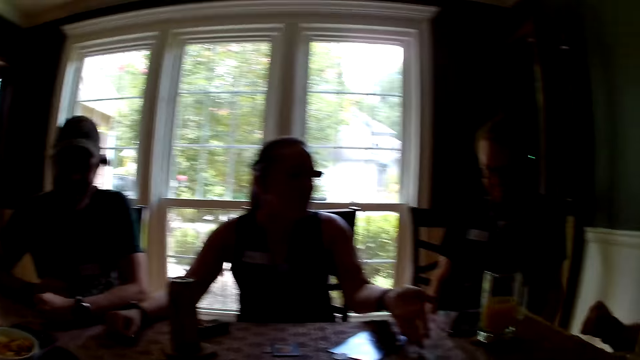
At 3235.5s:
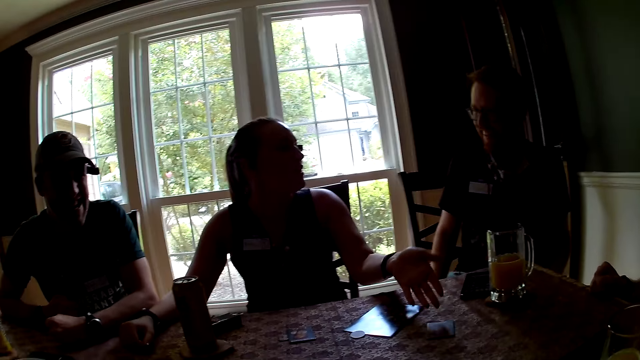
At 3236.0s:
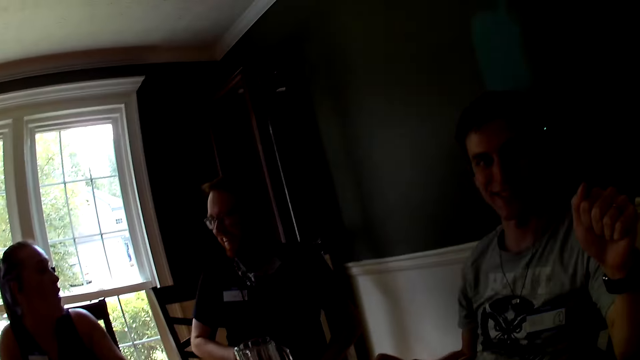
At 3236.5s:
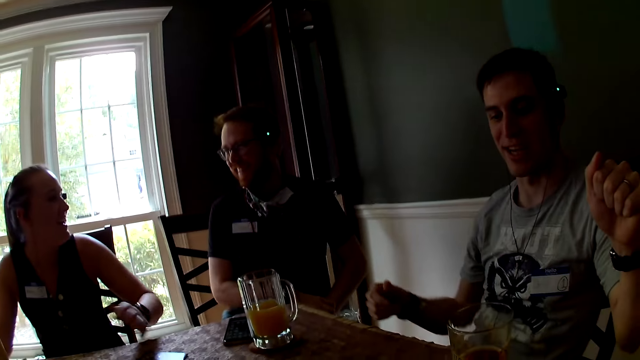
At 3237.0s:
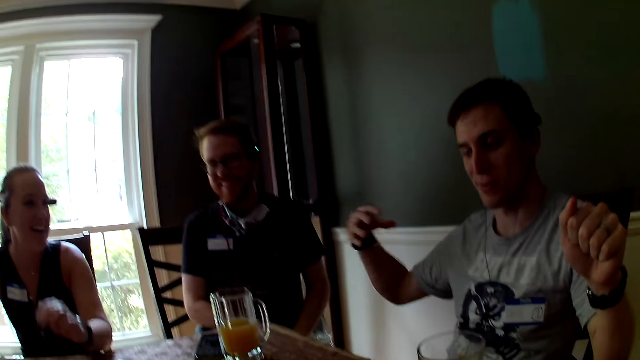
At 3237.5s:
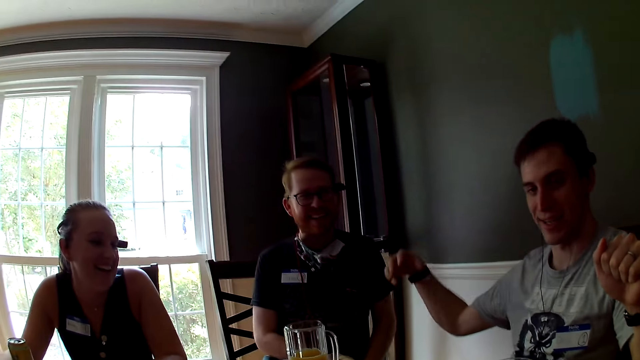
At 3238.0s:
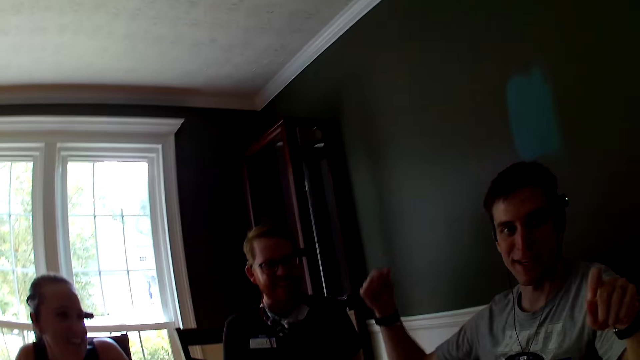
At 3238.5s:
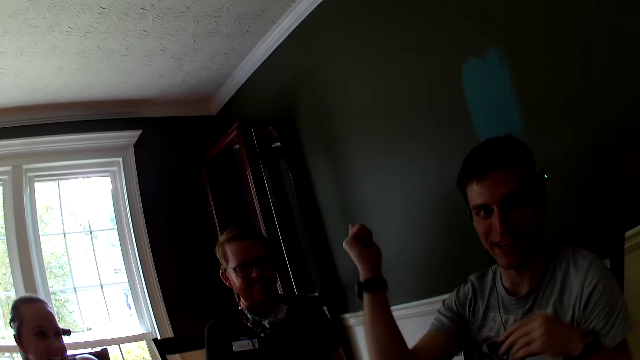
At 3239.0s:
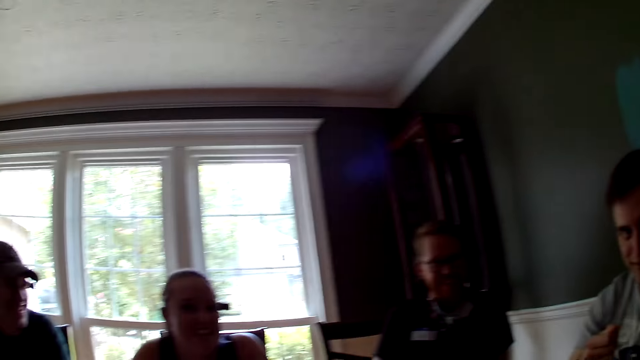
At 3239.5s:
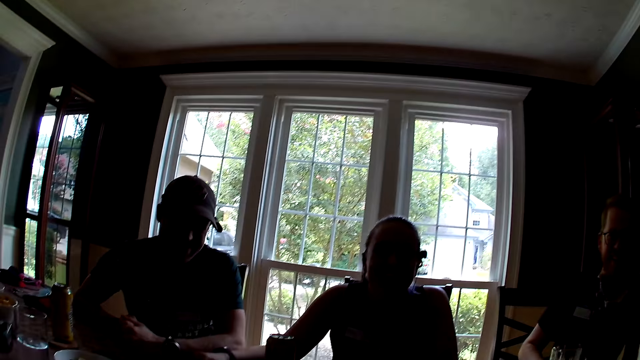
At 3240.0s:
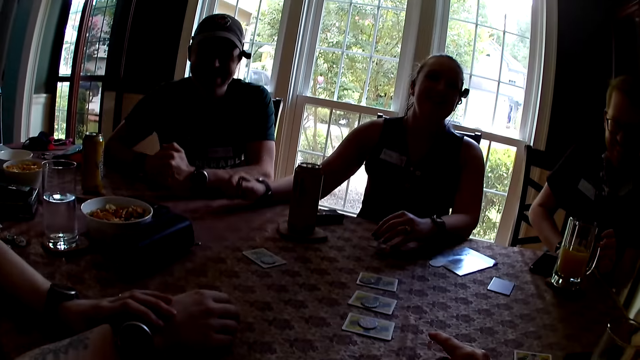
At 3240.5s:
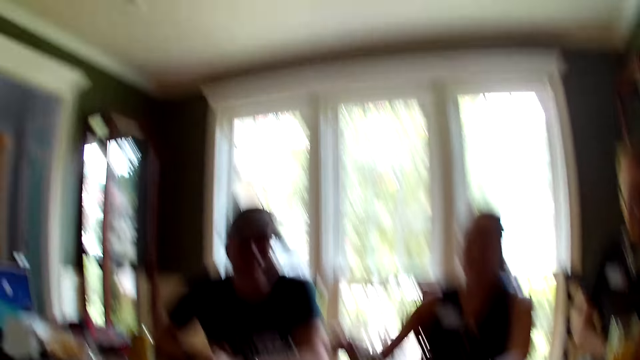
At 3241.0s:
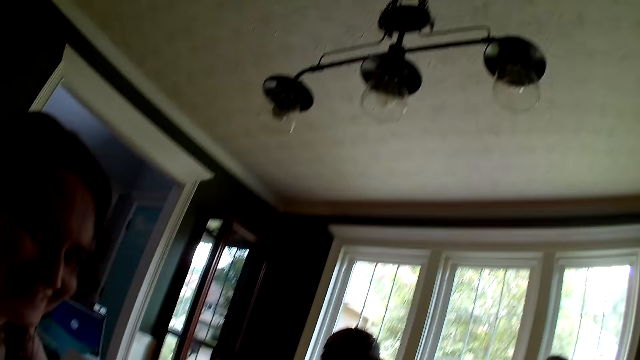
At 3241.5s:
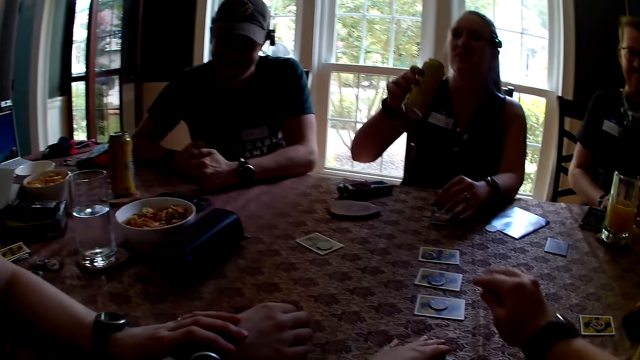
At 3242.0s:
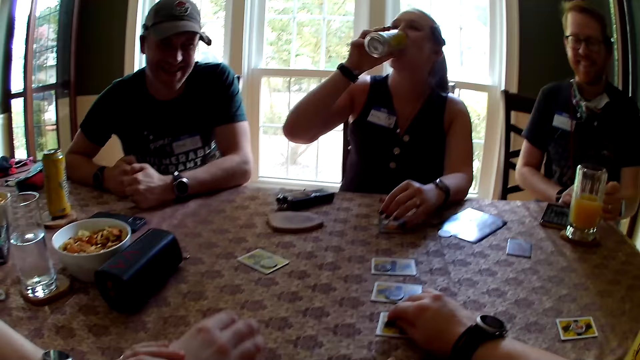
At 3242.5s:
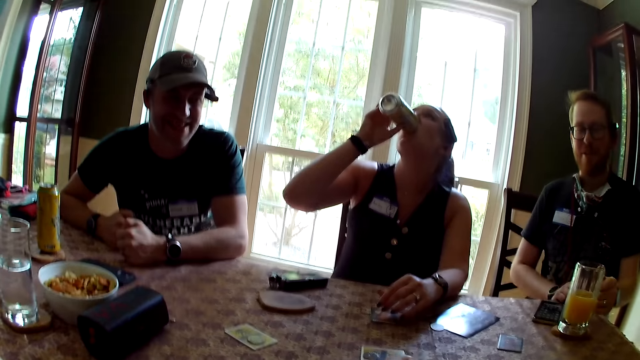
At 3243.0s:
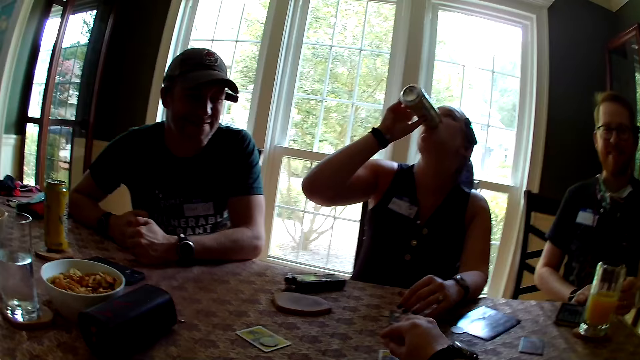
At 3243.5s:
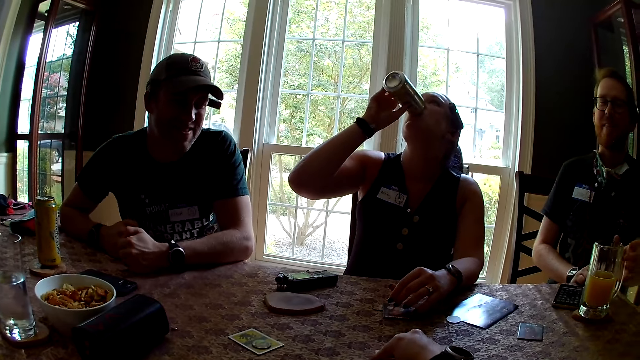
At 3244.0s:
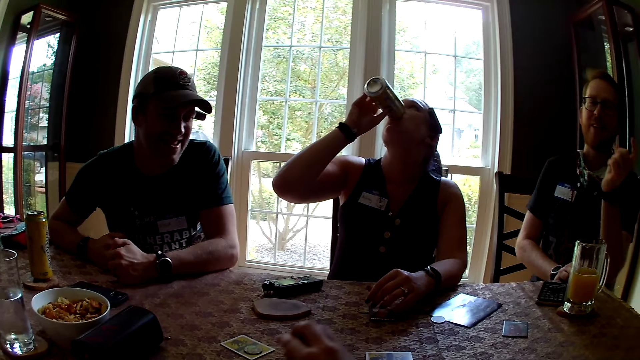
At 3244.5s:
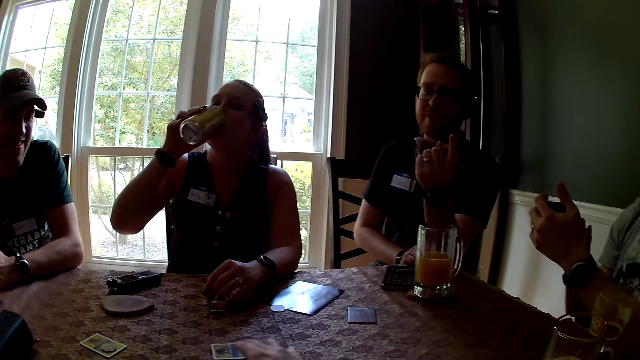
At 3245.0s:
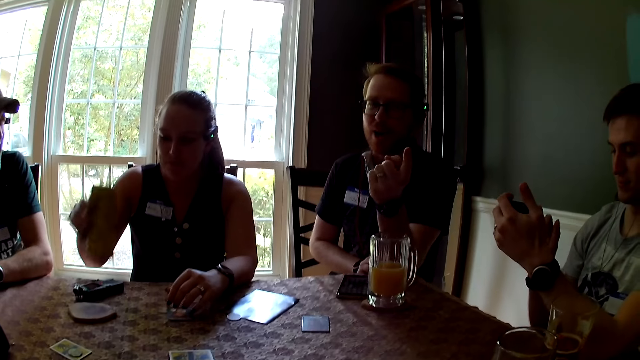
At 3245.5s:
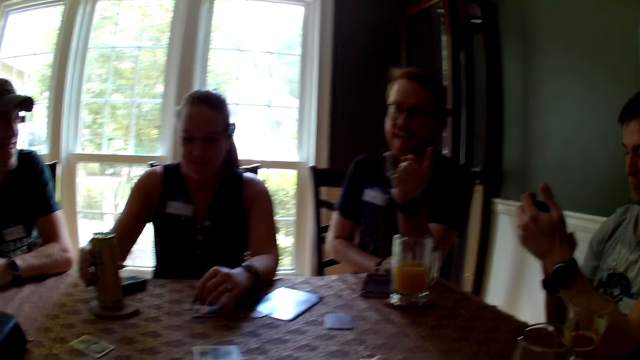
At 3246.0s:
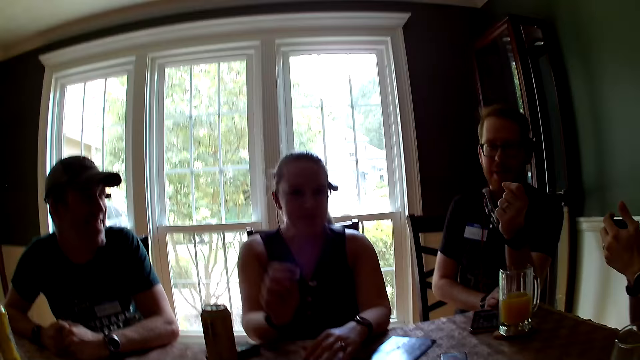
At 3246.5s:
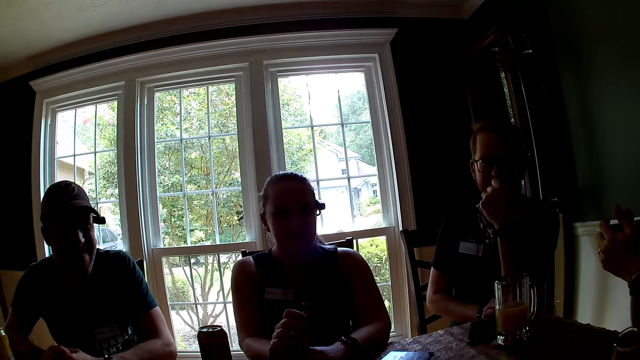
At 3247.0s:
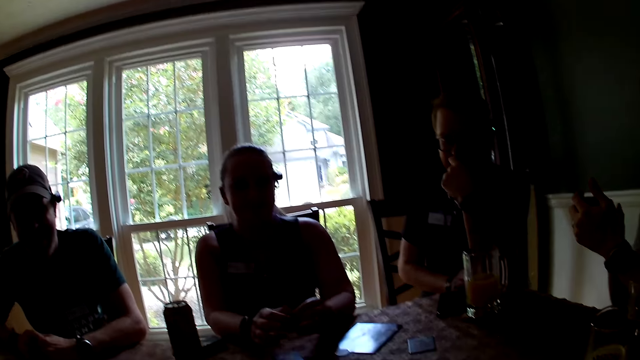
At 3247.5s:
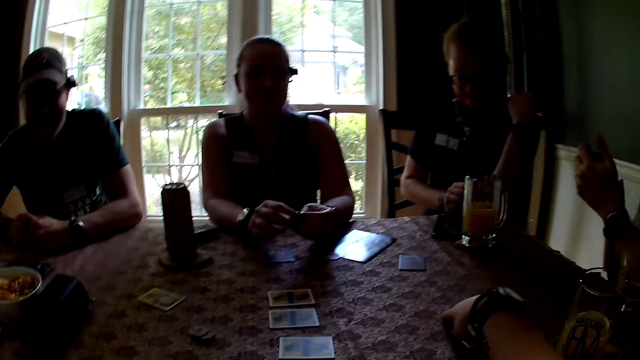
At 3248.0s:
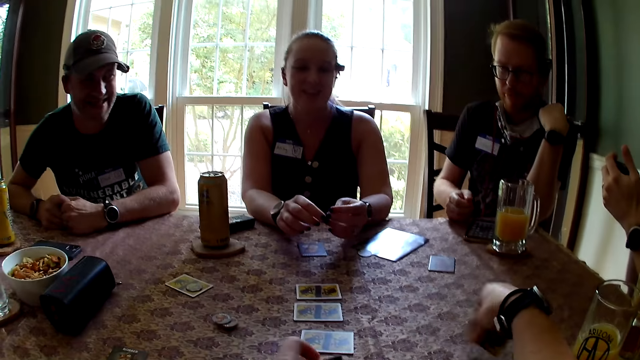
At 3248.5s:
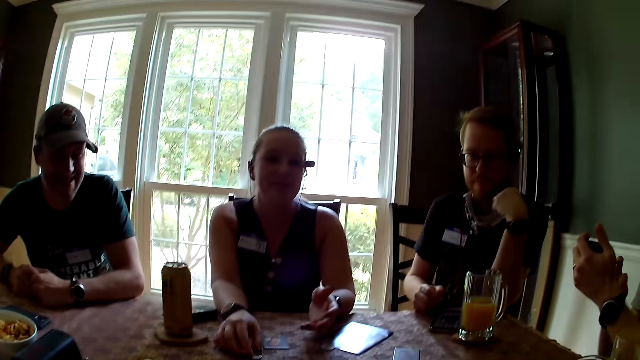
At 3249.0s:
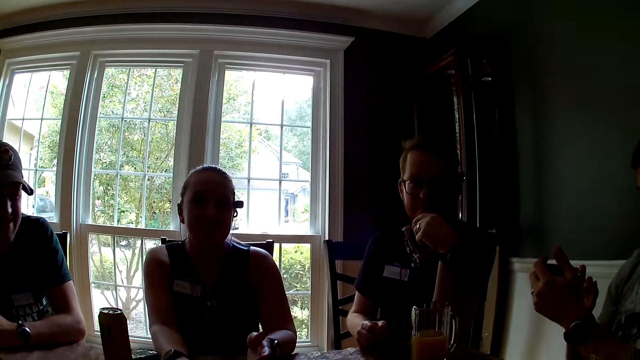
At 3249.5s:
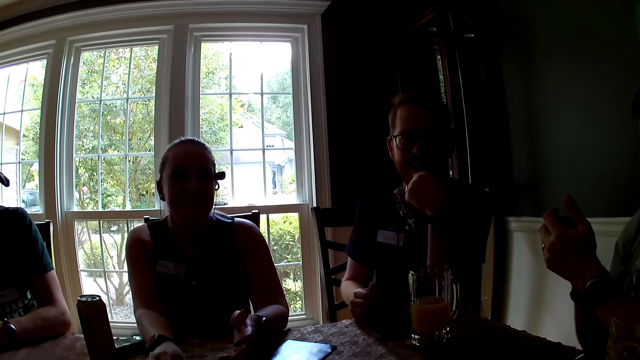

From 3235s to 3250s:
A man gestures with both hands. Another man converses with a woman. Another woman drops her left hand on the table. A third man hits with both hands on the table. The camera wearer flaps the hand. The second woman drinks from the soda can with her right hand. The camera wearer picks up the tokens on the cards with her right hand. She picks the card. A fourth man gestures with his left hand. The camera wearer drops the tokens in her right hand on the cards on the table. The first man operates his phone with both hands. The second woman drops the soda can on her coaster with her right hand. She drops her right hand on the table. The camera wearer picks up the cards from the table with her right hand.

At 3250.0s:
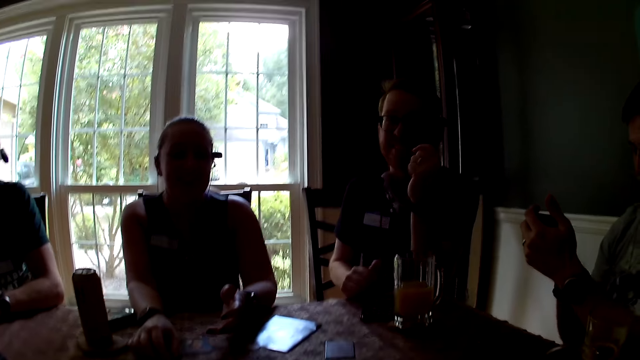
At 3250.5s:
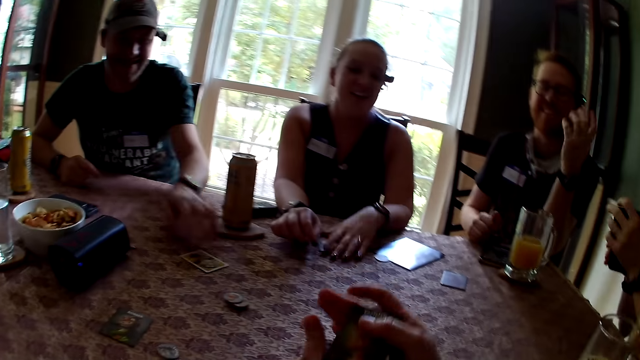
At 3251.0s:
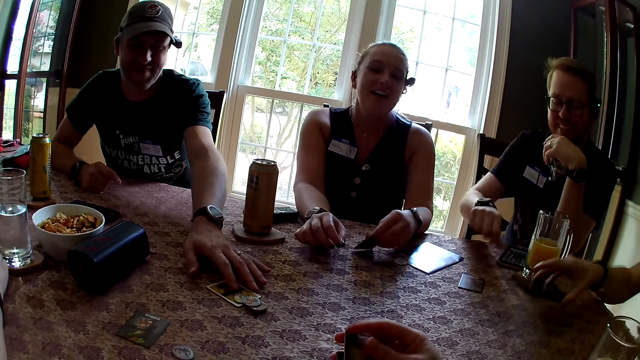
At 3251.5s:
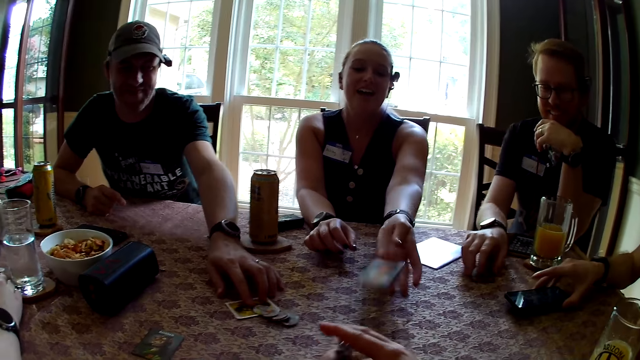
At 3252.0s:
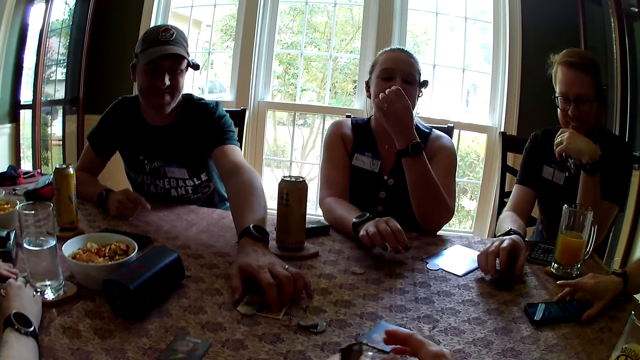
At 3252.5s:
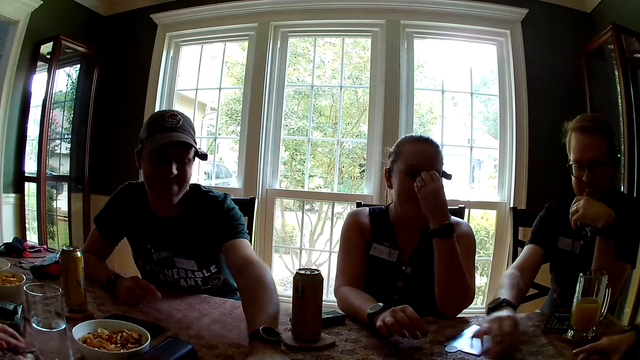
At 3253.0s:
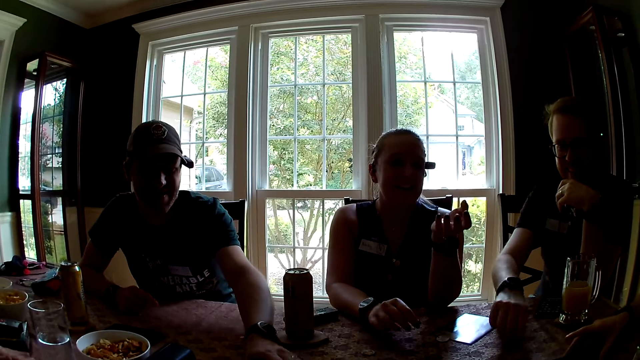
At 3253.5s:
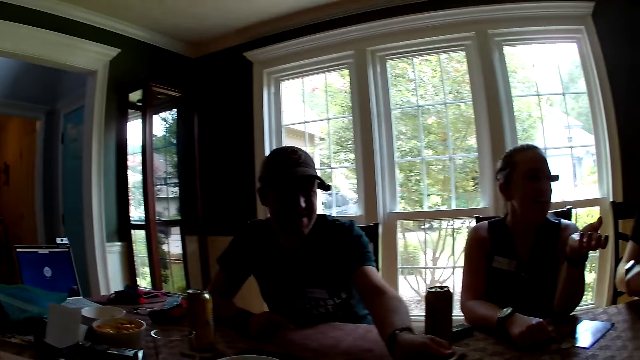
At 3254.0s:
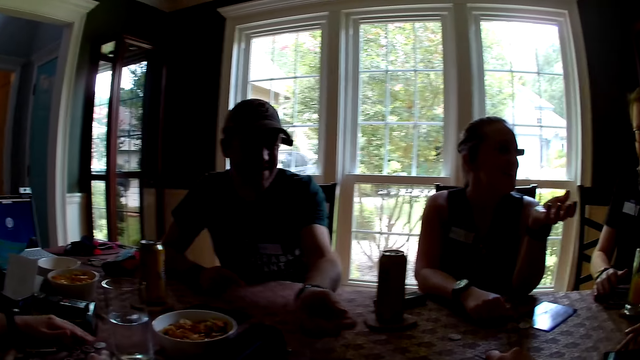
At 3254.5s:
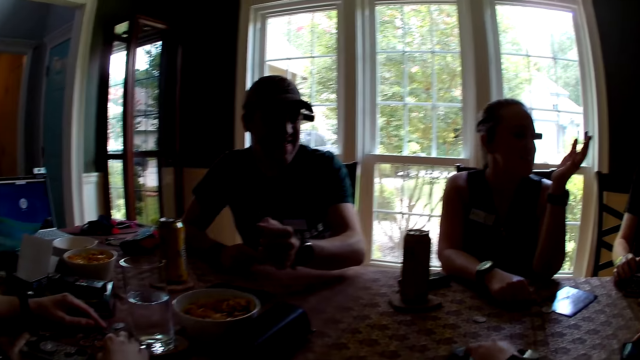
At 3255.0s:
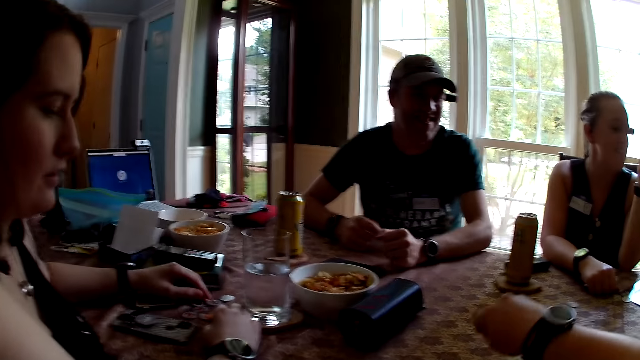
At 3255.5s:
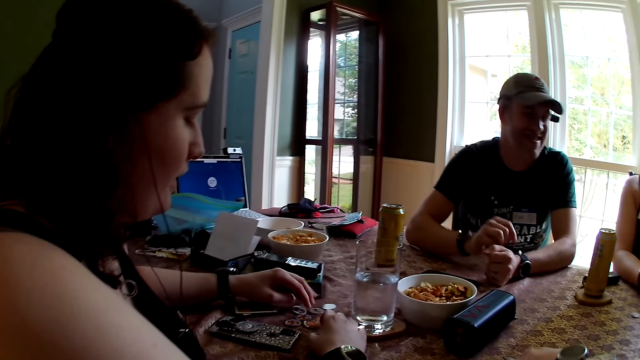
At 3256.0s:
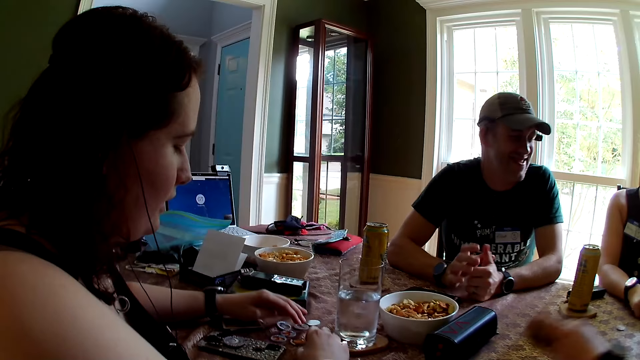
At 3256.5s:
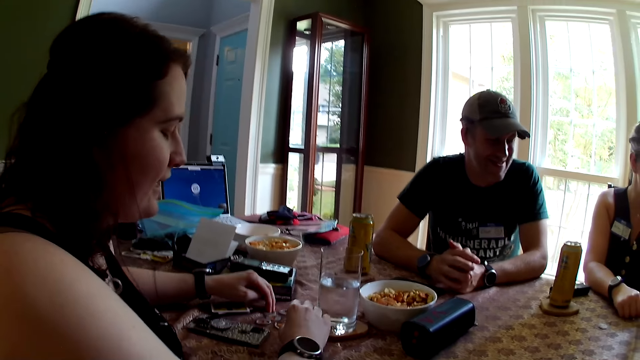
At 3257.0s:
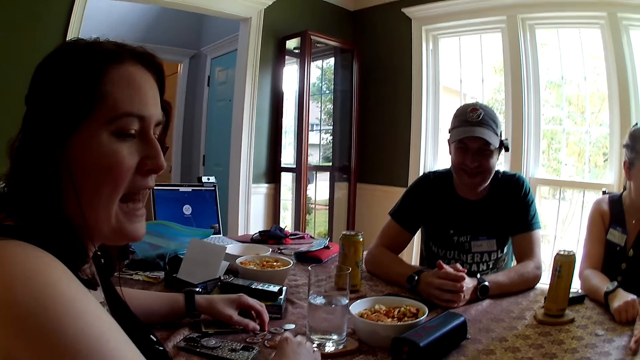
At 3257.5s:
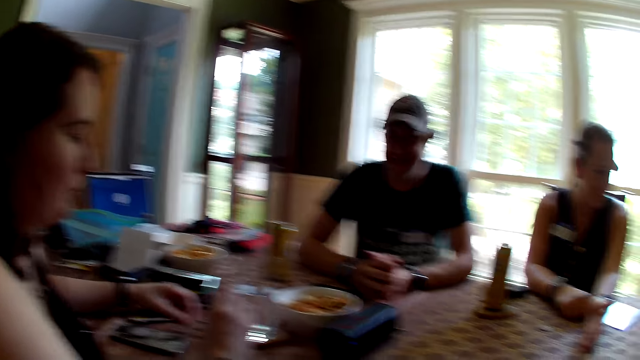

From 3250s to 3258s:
A man moves a card on the table with his left hand. A woman picks up a card with her left hand on the table. Another man drops his phone on the table with his right hand. The camera wearer reshuffles the cards. A third man moves a card on the table with his right hand. The woman drops the card with her left hand on the table. She scratches her face with her left hand and gestures with her left hand. A fourth man puts his hands together. Another woman touches some coins on the dining table with her left hand. The second woman converses with the camera wearer. She converses with a group of people. The camera wearer talks to a person.
